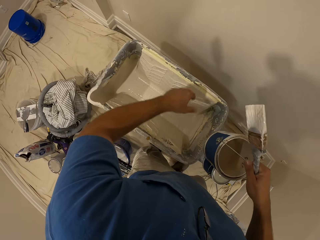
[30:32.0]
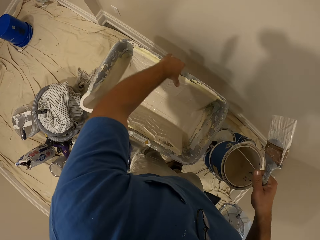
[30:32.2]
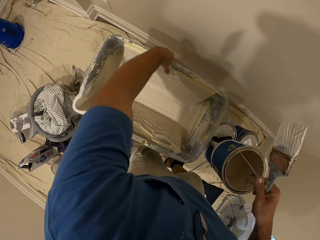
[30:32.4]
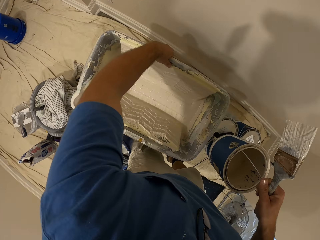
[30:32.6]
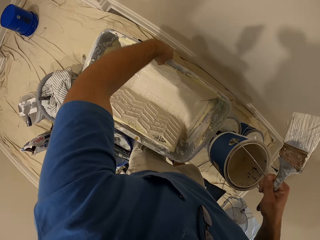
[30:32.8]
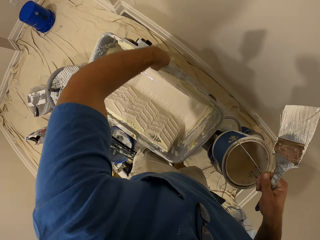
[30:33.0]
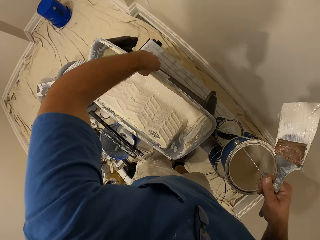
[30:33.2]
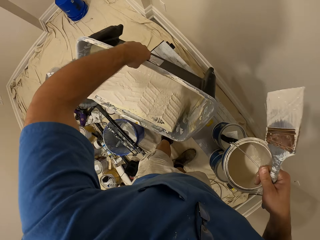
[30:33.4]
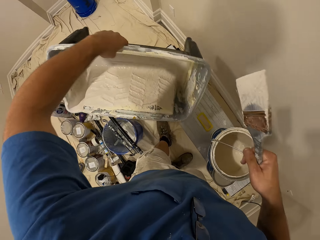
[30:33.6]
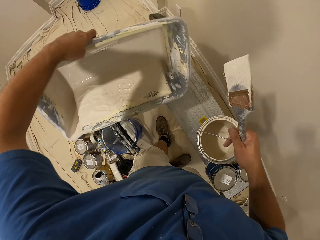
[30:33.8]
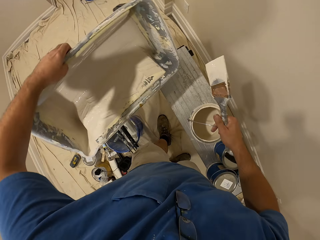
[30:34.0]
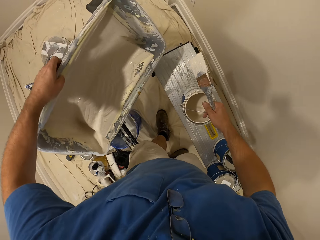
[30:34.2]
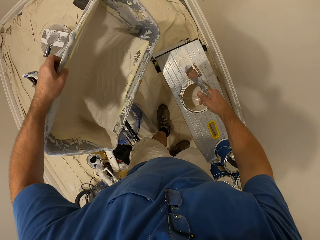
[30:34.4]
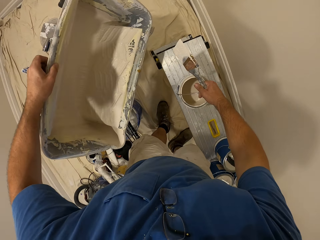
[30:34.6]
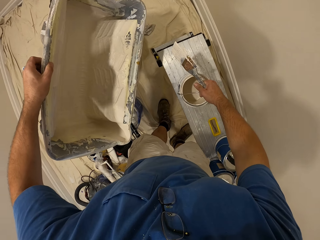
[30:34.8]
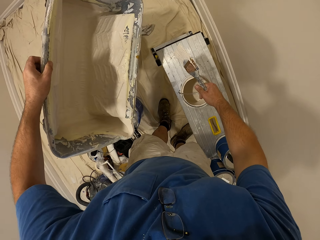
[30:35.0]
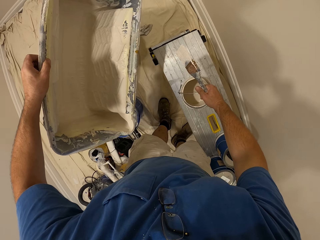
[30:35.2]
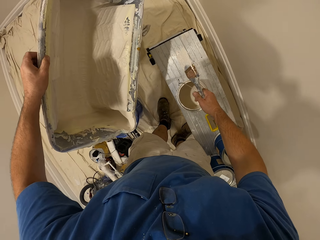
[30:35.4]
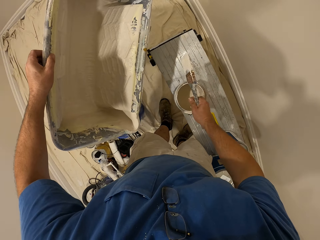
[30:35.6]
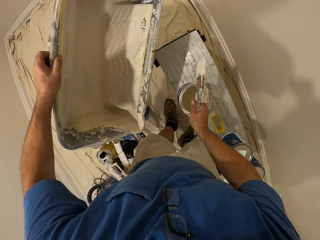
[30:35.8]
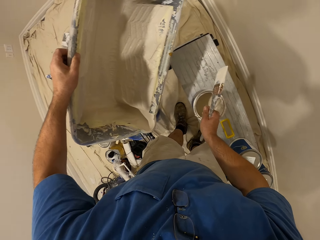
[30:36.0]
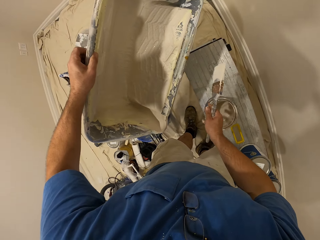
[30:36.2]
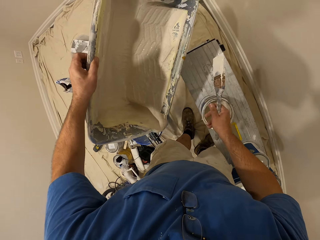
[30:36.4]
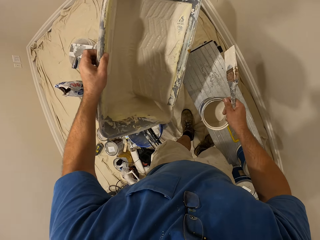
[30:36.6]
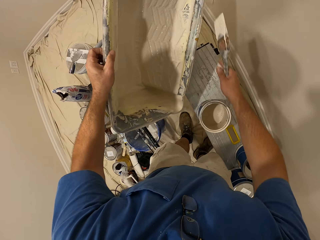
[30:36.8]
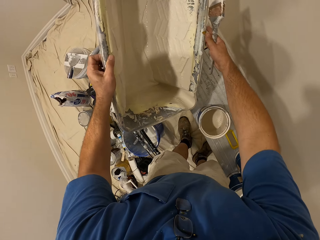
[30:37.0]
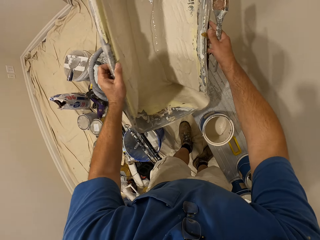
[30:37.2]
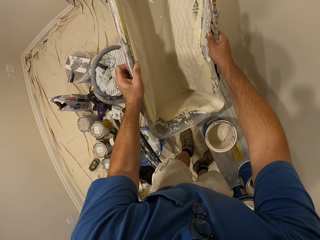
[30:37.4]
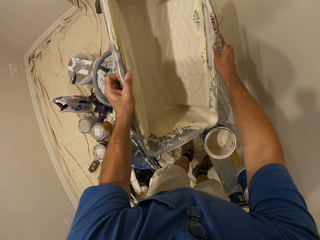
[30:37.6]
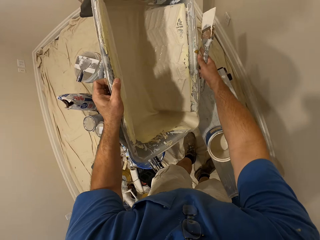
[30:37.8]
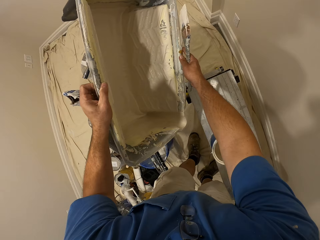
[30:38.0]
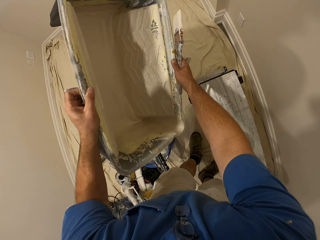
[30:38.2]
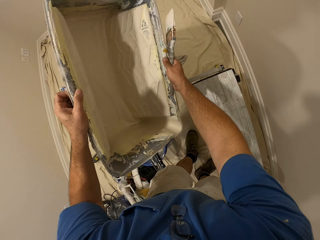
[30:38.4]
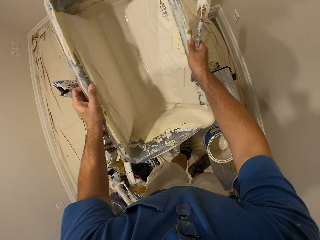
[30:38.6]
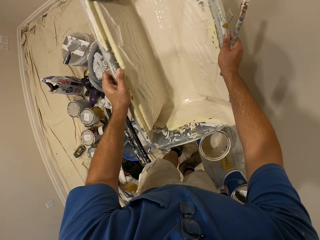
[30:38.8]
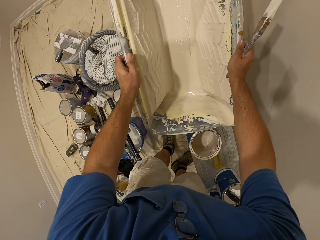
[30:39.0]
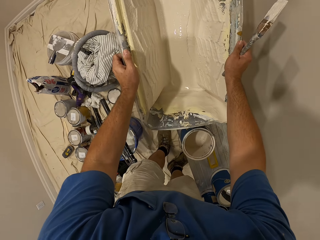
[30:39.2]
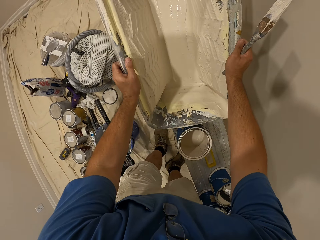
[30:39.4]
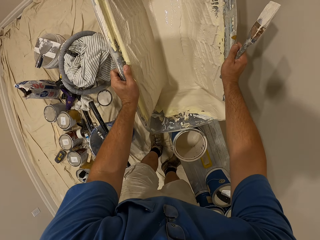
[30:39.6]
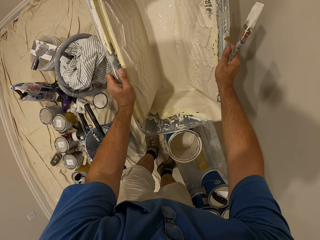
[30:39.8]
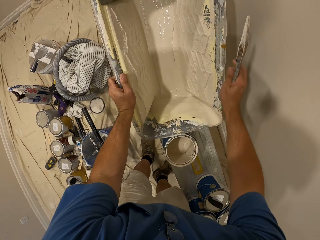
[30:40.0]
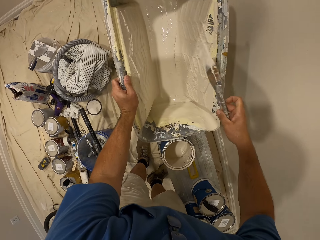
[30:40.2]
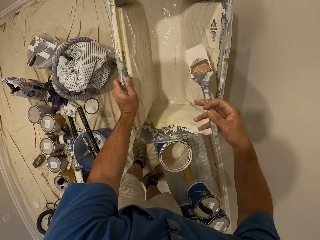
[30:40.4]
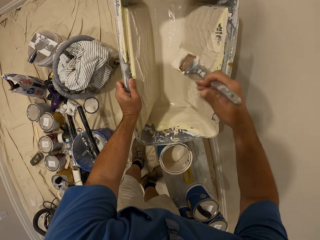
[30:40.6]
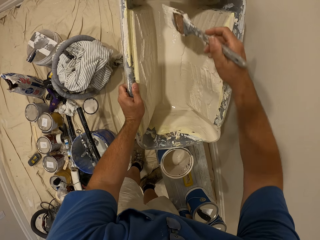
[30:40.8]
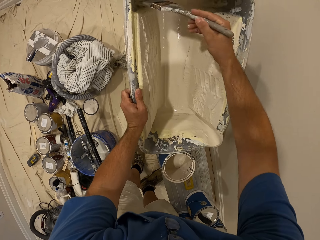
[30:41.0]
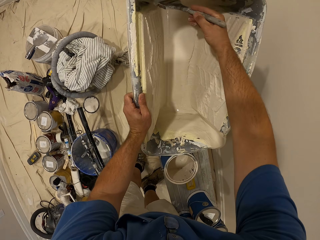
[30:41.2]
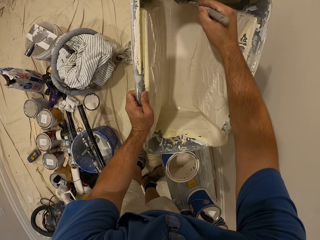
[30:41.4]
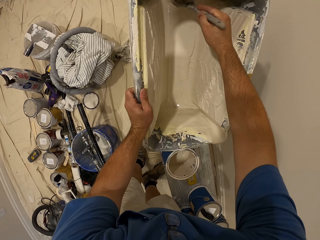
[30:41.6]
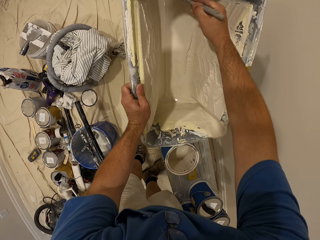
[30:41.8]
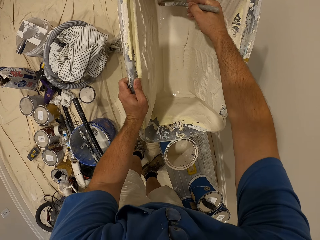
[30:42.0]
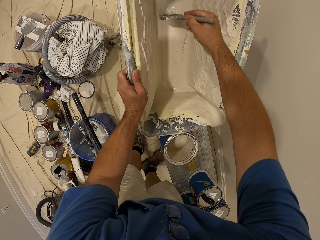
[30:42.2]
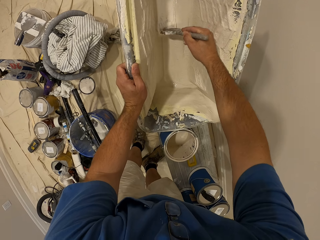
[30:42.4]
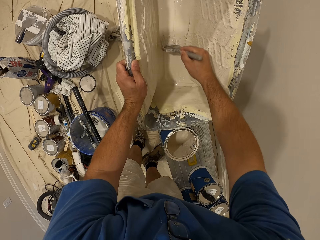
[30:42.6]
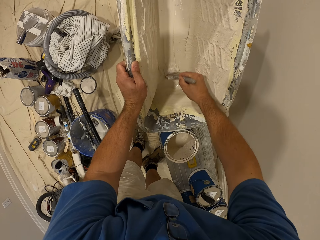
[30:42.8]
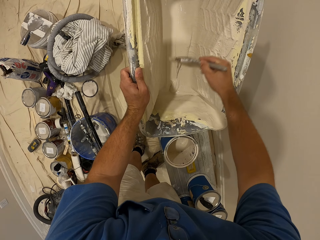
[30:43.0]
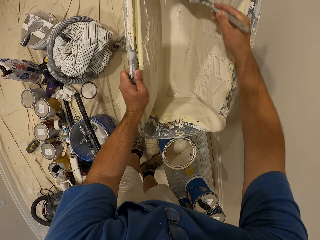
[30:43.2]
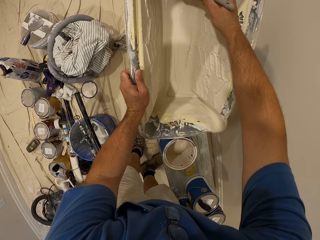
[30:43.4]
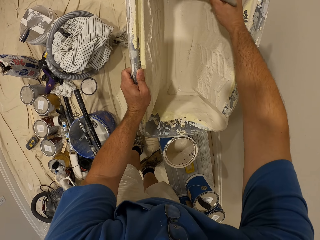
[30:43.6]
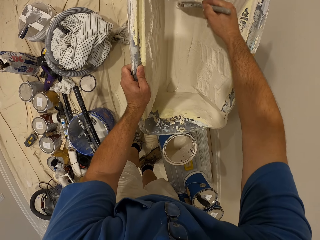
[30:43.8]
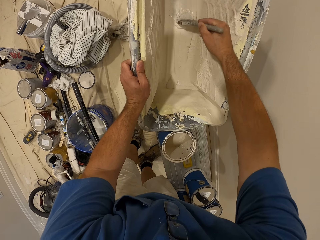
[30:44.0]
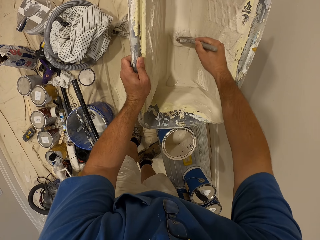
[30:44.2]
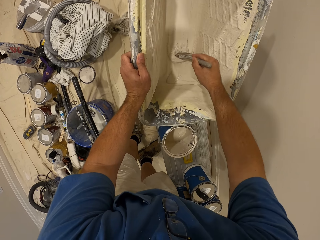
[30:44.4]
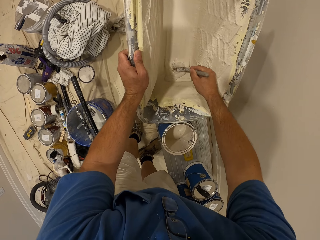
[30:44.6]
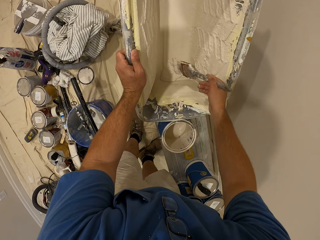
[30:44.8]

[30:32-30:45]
The camera wearer passes the paint container to his right hand. He carries the paint bucket with his left hand. He puts the paint container on the bench with his right hand. He picks up the paint from the bench. He holds the paint bucket with his hands. He places the paint bucket on the edge of the paint container. He holds the paint bucket with his left hand. He scrapes the paint in the paint bucket with the brush in his right hand.

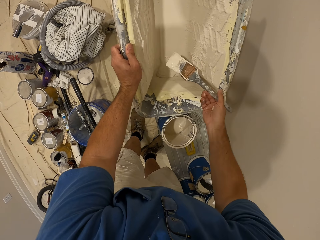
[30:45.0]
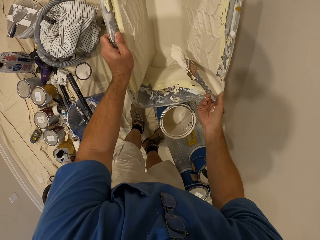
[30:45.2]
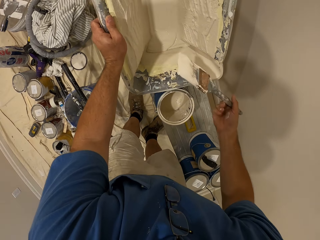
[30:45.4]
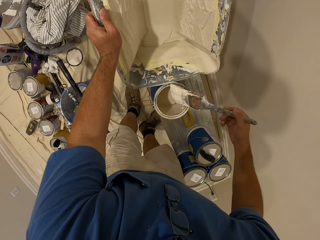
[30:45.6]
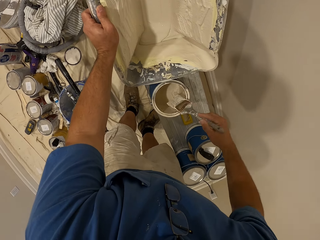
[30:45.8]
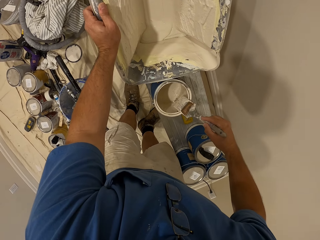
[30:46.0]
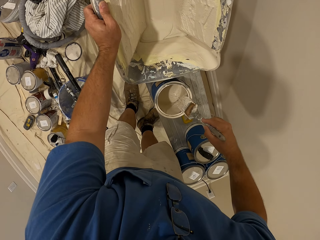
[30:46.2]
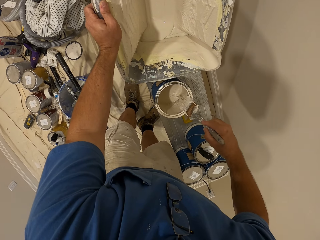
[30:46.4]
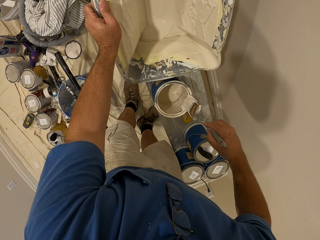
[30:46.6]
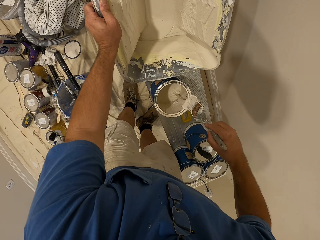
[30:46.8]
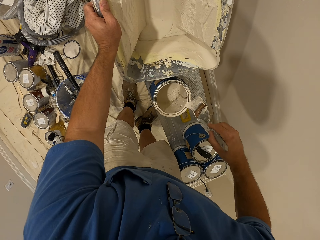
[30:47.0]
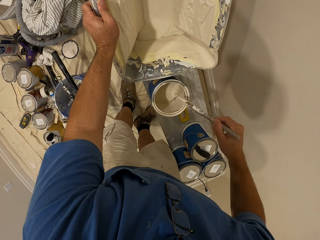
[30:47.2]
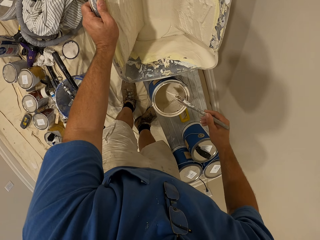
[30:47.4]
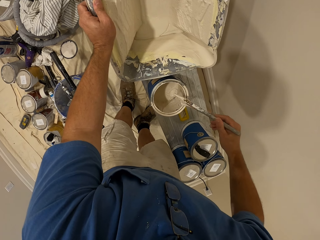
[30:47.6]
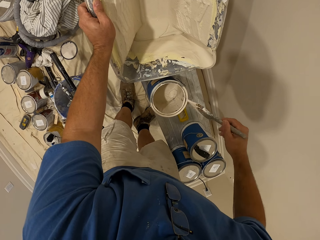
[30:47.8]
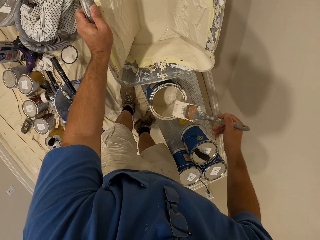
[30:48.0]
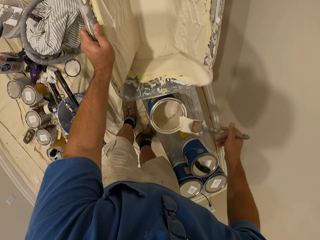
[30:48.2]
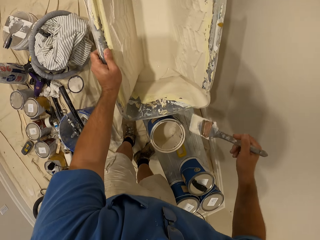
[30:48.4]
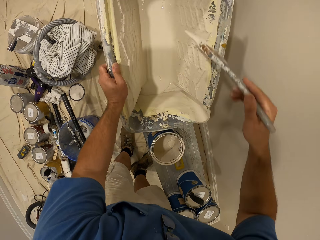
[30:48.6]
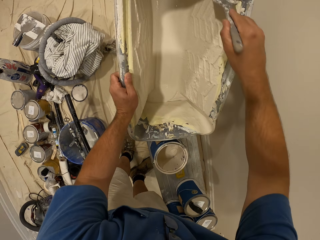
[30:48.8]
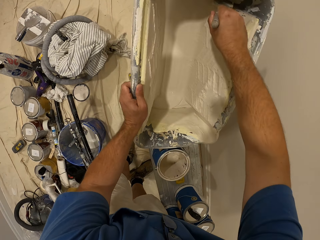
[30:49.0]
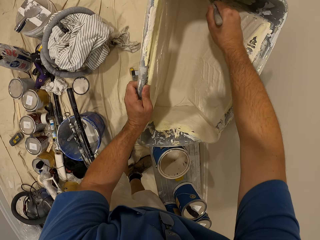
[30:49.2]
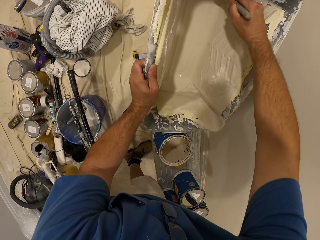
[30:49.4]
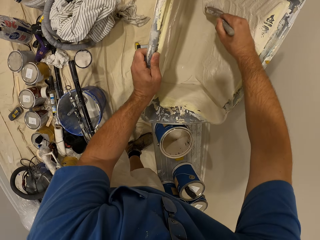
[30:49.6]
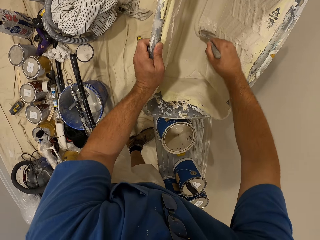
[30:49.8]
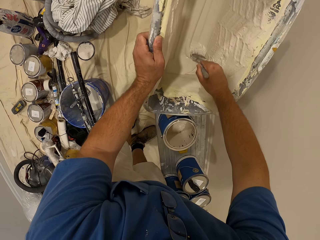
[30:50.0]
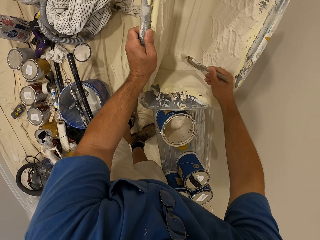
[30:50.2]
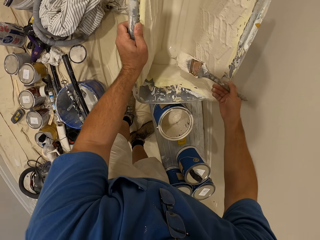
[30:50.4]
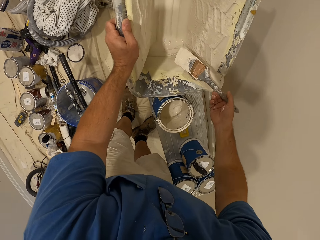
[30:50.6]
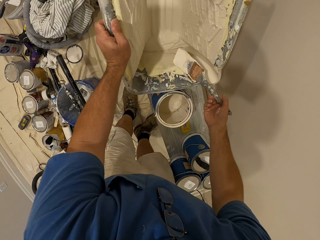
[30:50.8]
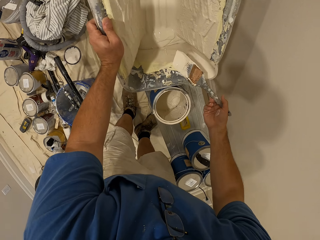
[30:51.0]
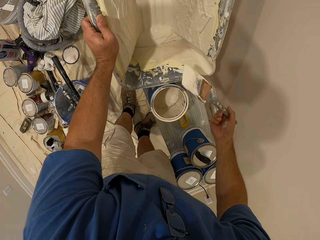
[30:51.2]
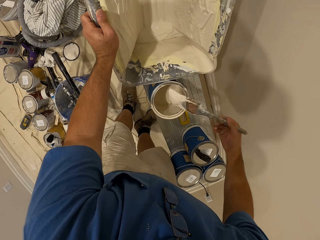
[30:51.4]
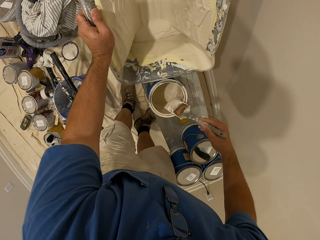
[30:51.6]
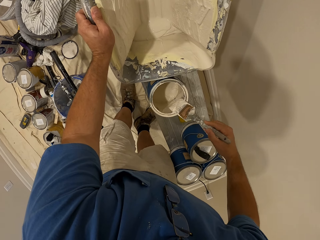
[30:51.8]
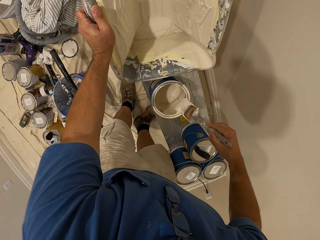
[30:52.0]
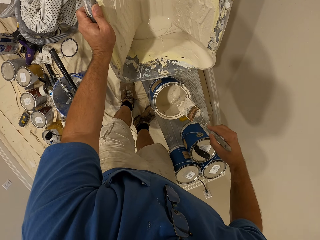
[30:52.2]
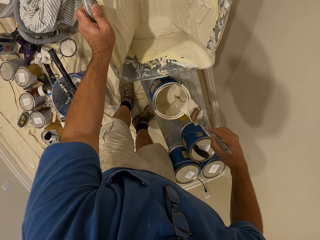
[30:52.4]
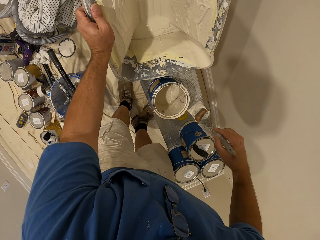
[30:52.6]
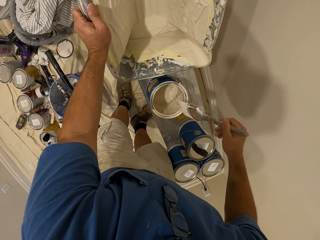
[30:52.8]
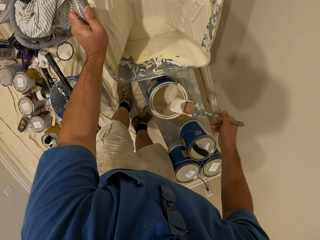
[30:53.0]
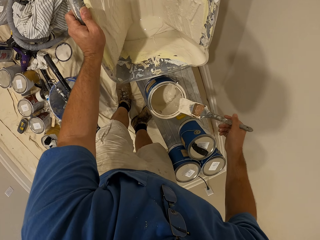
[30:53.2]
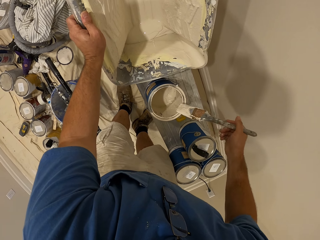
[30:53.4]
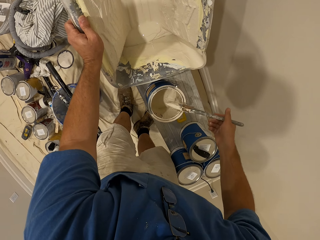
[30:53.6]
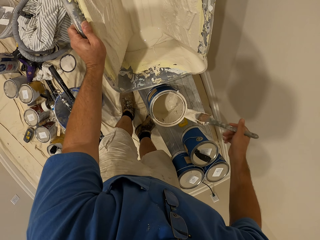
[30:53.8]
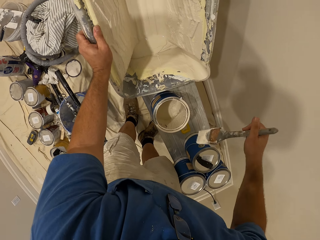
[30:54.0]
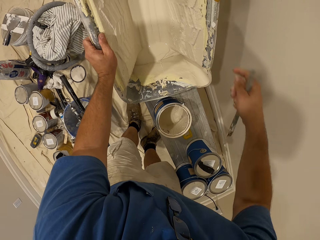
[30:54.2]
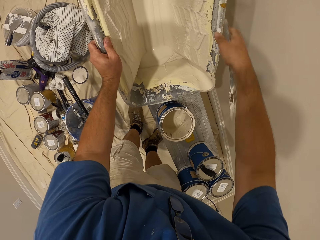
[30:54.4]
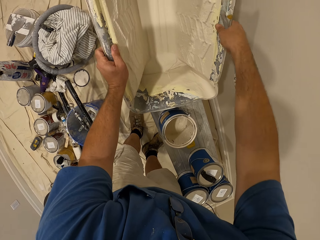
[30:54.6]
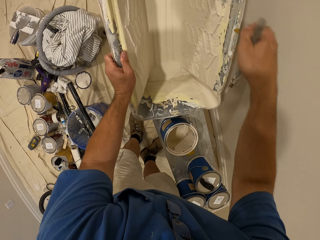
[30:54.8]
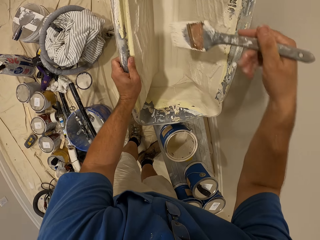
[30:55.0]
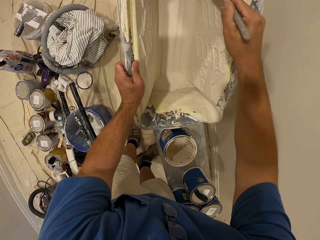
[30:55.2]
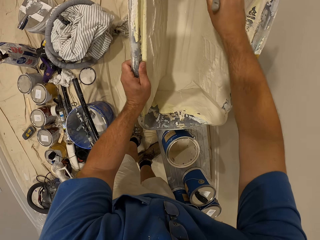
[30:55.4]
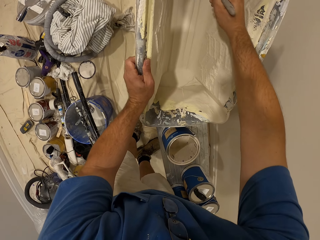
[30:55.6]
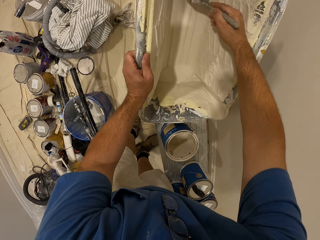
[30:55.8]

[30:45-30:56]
The camera wearer rubs the brush on the edge of the paint container. He scrapes the paint in the paint bucket with the brush in his right hand. He rubs the brush on the edge of the paint container.
